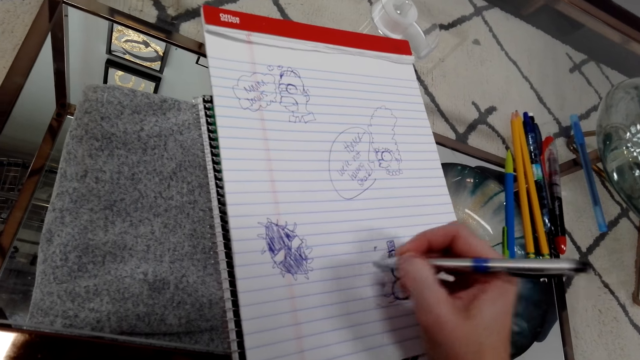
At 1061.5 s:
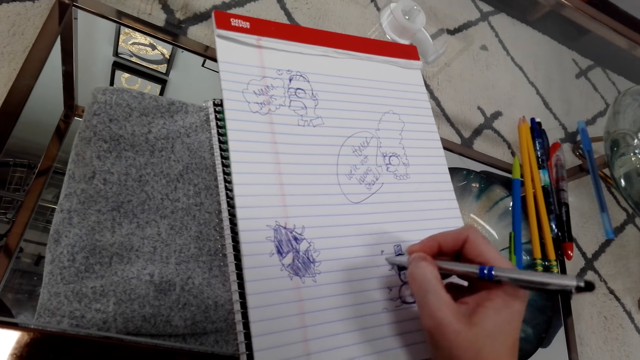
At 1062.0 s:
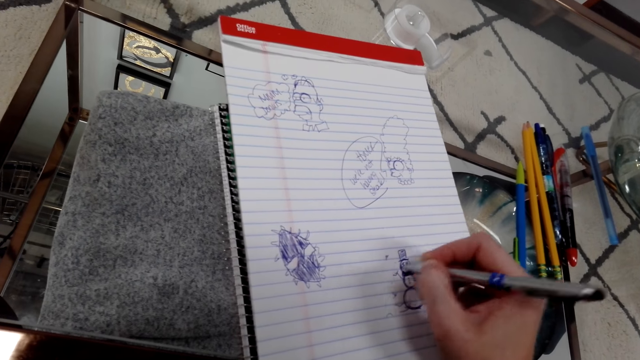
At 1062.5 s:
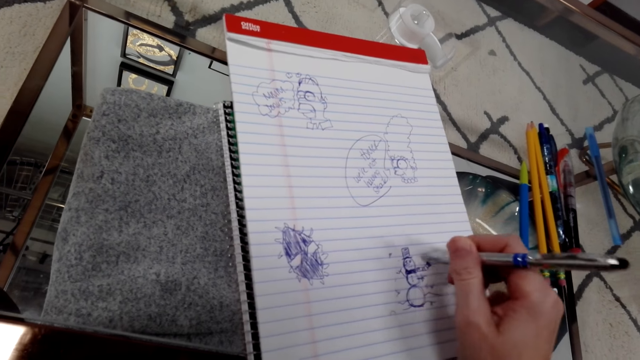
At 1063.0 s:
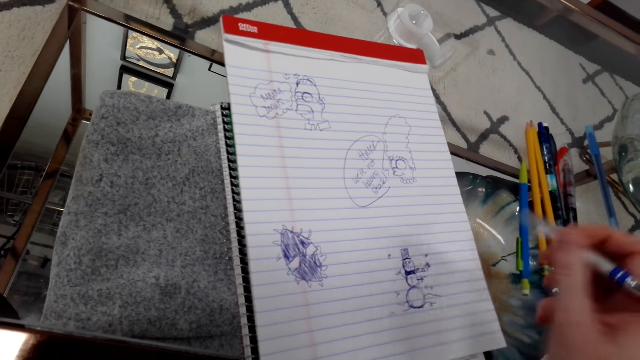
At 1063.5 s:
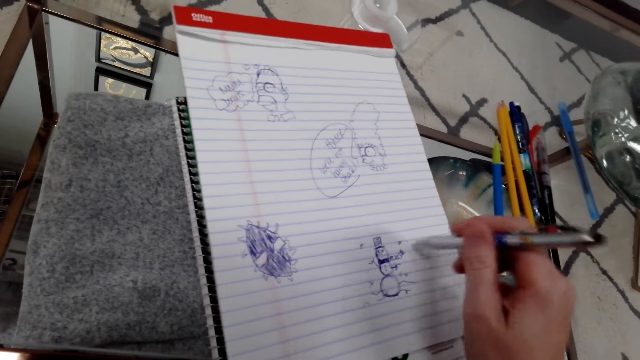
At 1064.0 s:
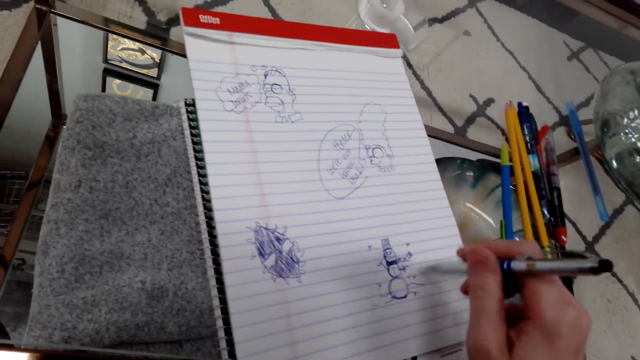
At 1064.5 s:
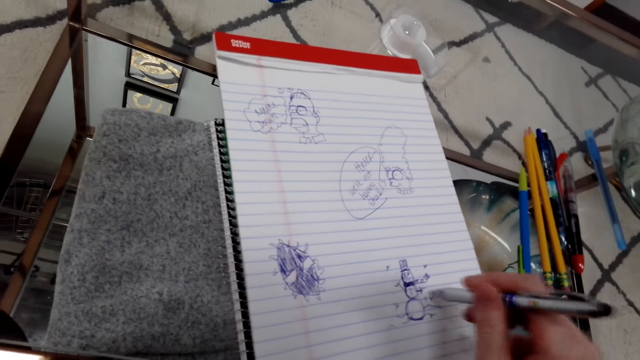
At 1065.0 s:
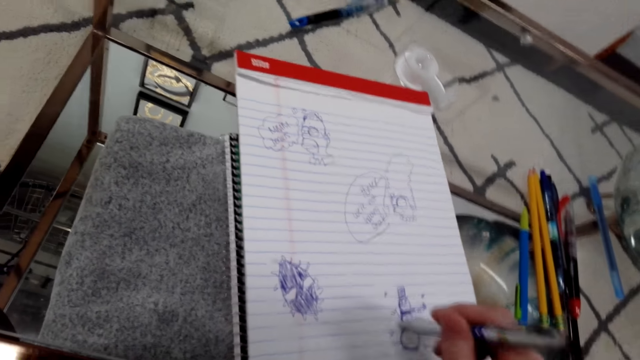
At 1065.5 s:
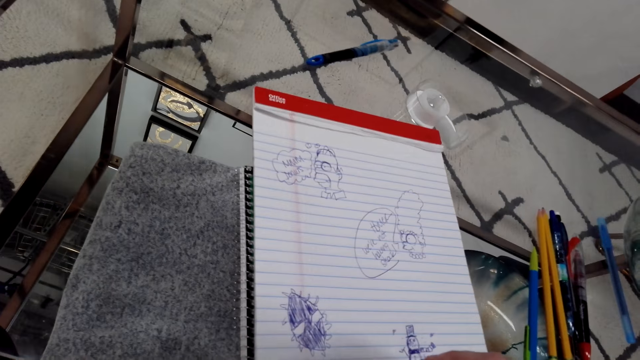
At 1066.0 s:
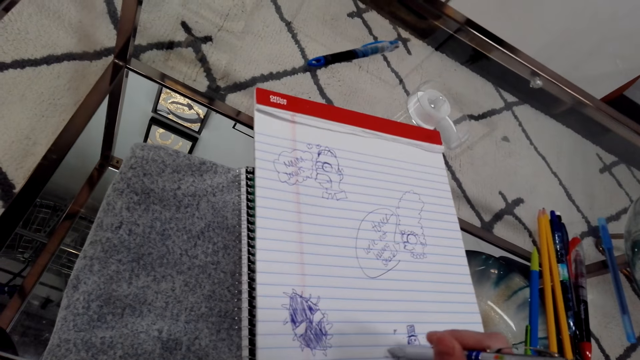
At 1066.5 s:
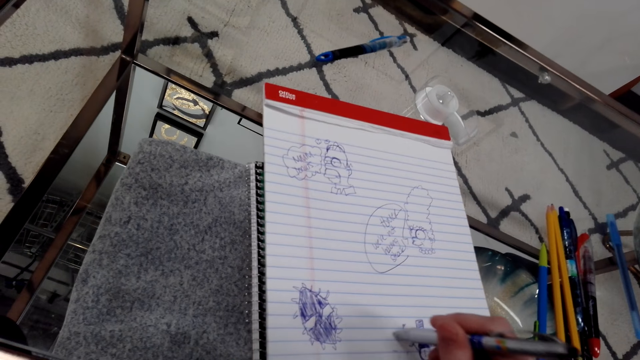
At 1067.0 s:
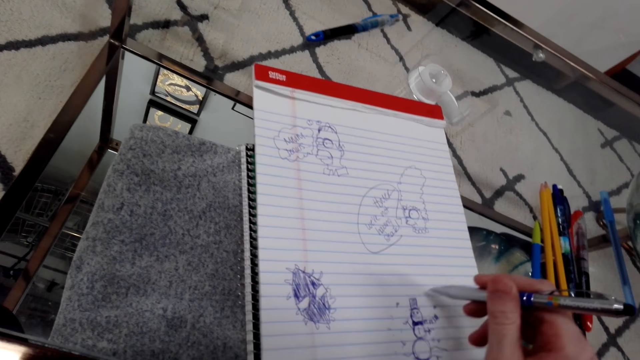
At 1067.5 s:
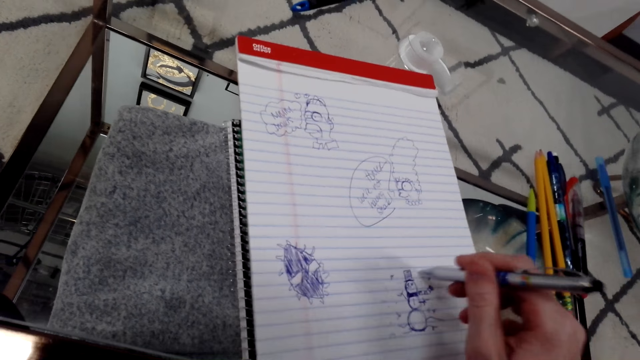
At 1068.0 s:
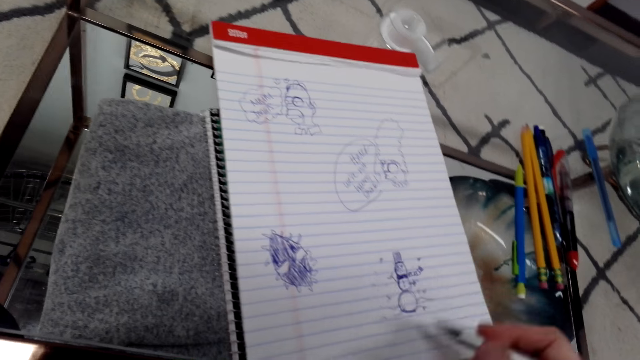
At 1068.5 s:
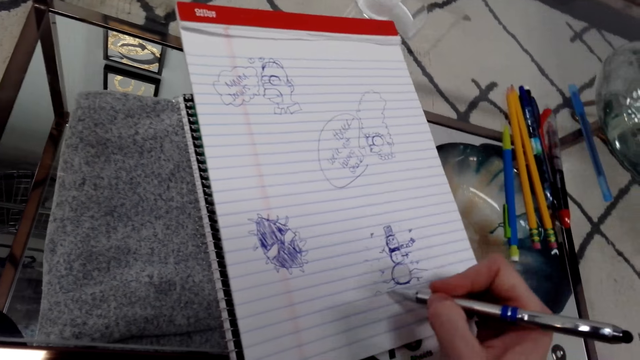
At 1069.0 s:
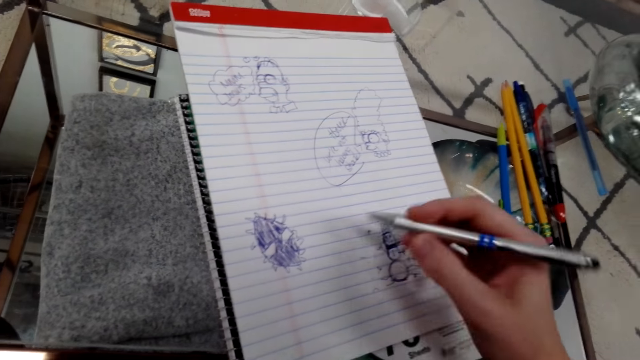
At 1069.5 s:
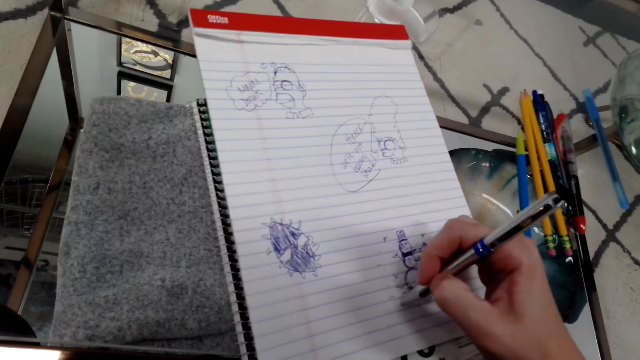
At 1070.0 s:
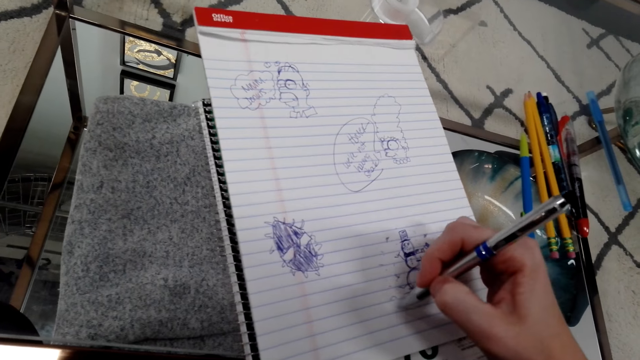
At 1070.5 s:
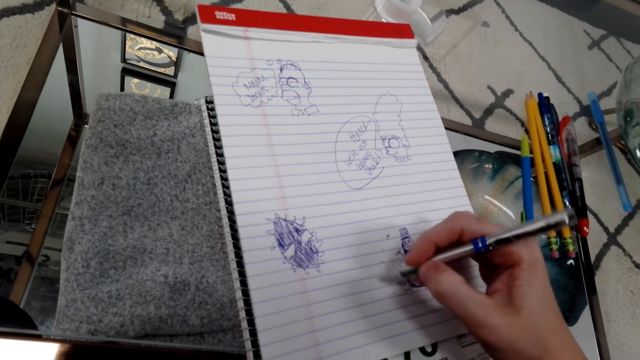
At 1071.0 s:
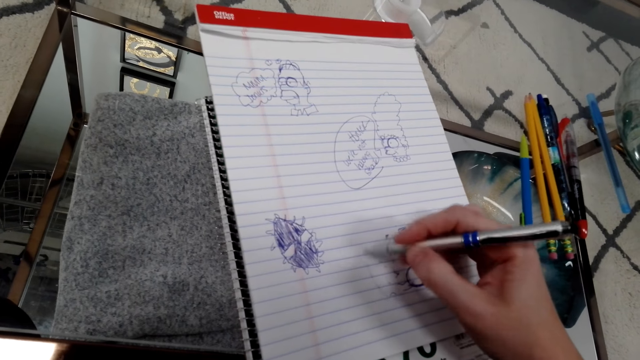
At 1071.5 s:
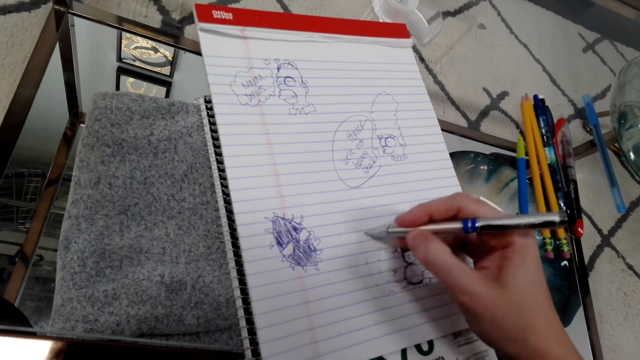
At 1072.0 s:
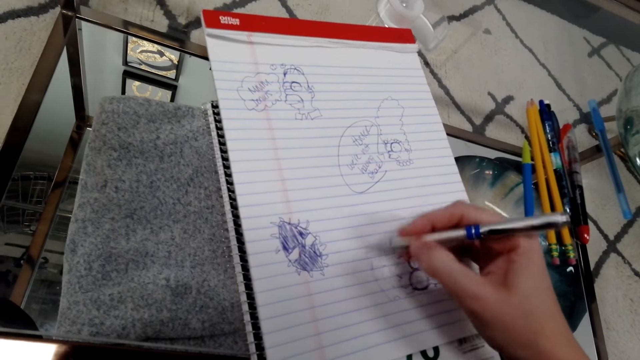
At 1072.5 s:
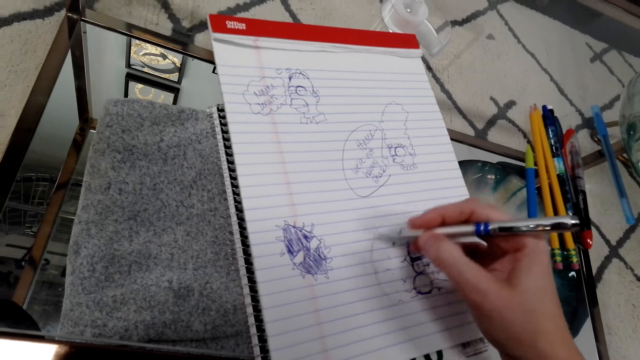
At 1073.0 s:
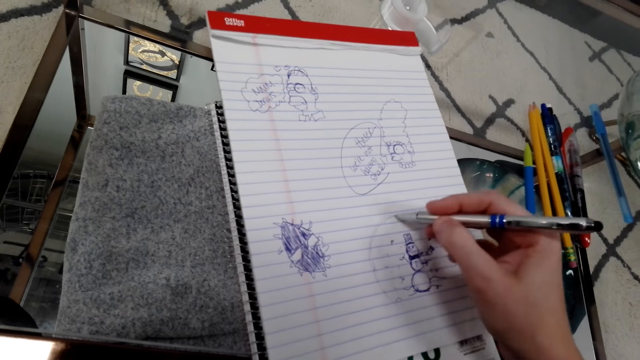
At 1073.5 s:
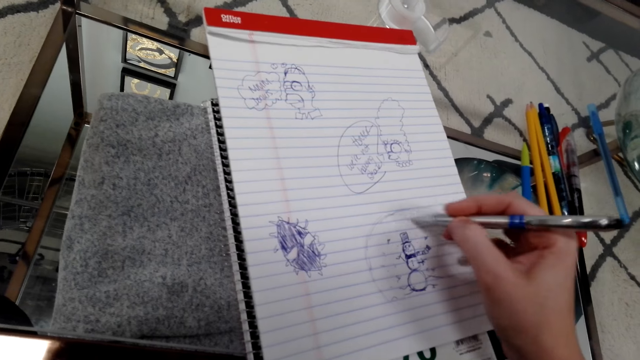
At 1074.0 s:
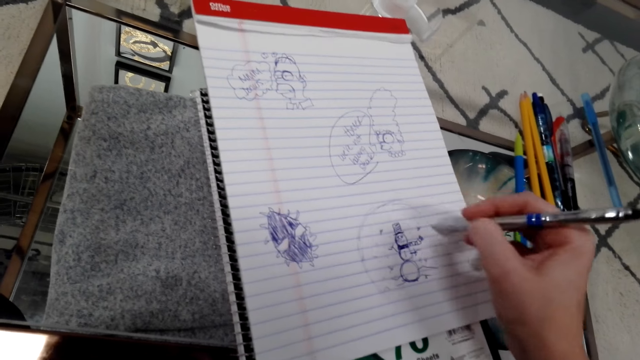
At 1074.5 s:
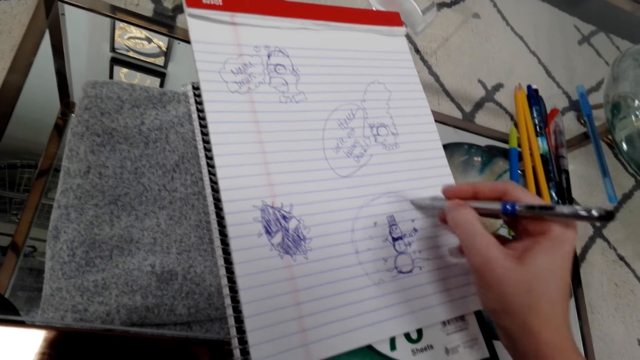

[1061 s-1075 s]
The camera wearer moves a pen around. They make dots with the pen on a book. They draw on the book with the pen.

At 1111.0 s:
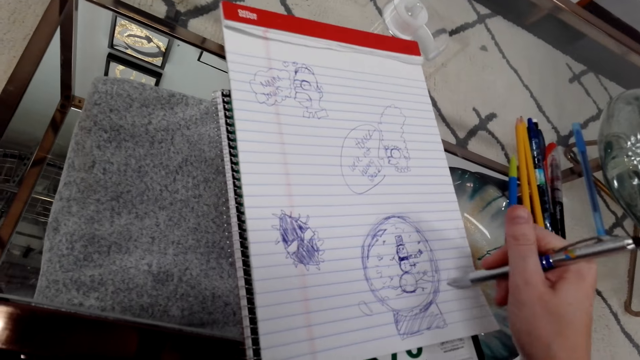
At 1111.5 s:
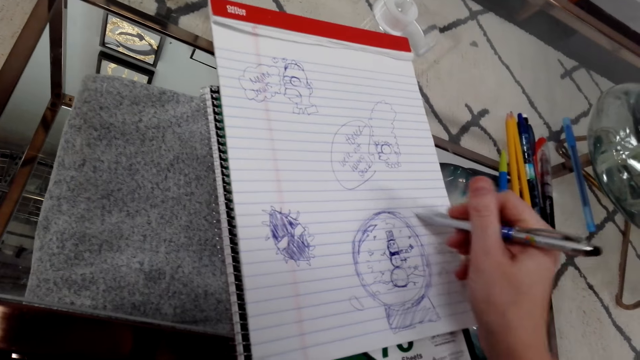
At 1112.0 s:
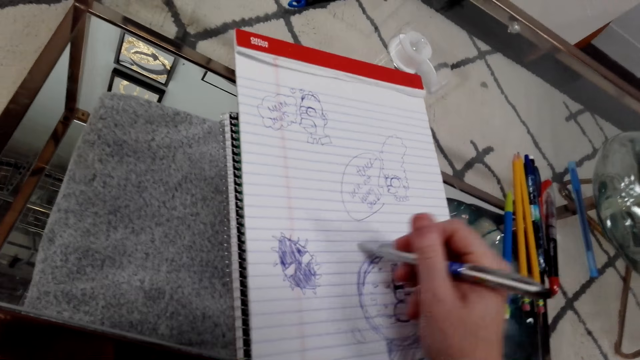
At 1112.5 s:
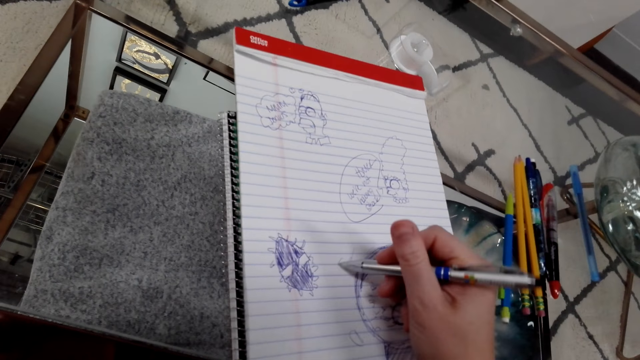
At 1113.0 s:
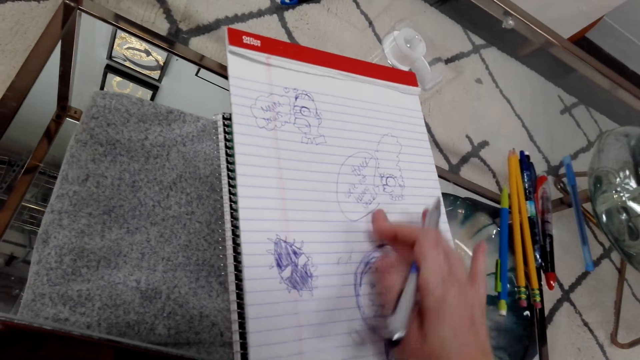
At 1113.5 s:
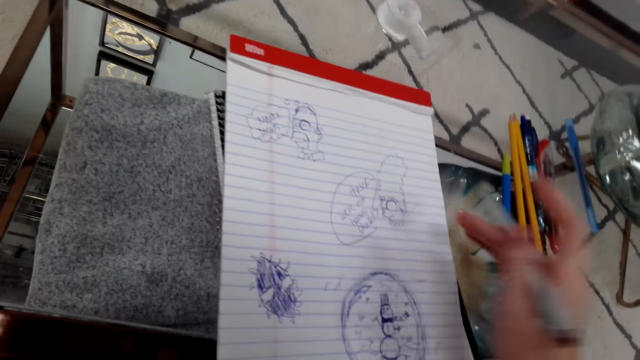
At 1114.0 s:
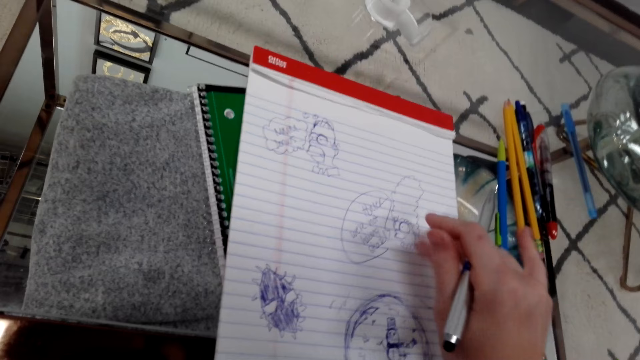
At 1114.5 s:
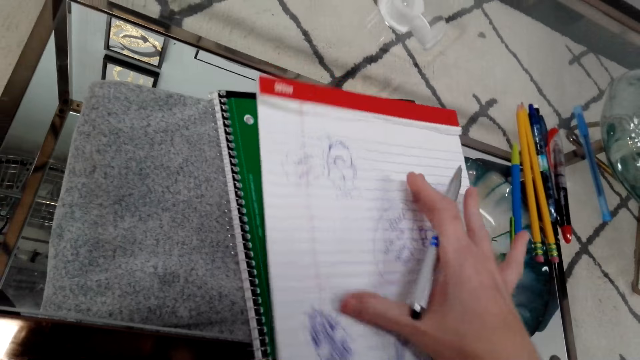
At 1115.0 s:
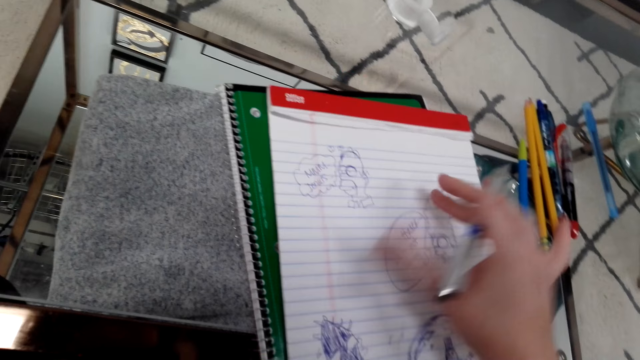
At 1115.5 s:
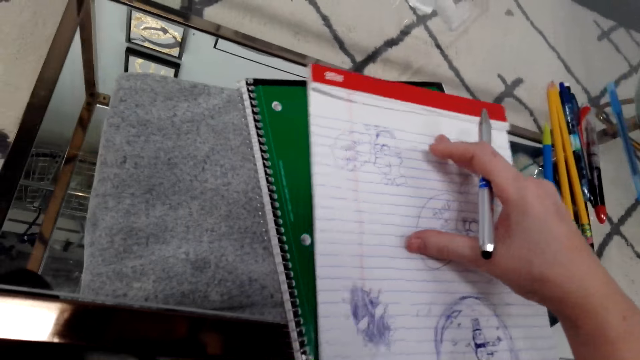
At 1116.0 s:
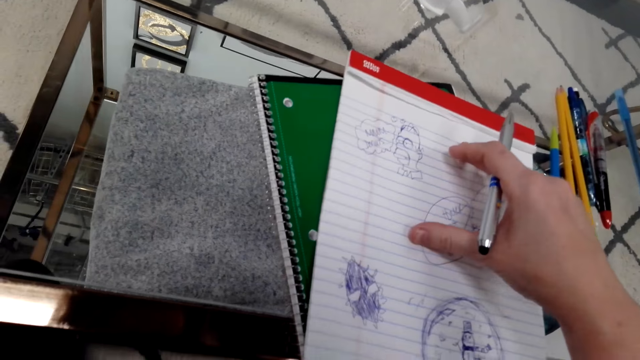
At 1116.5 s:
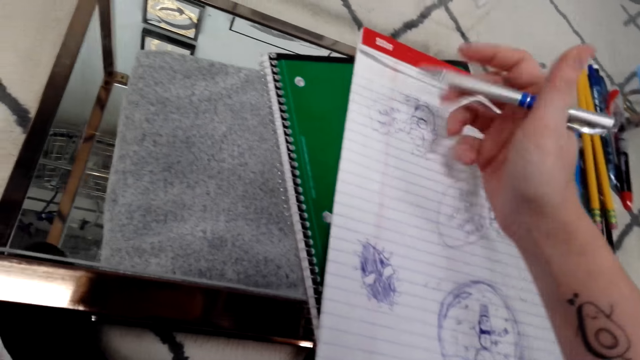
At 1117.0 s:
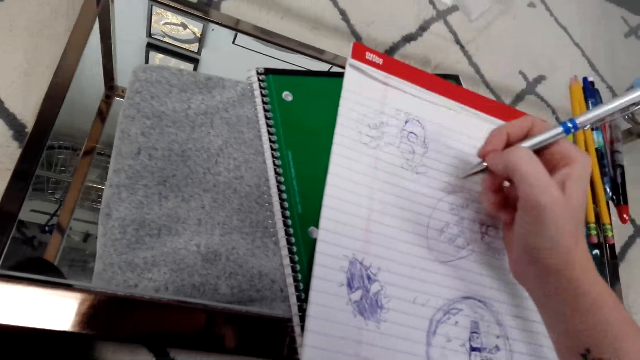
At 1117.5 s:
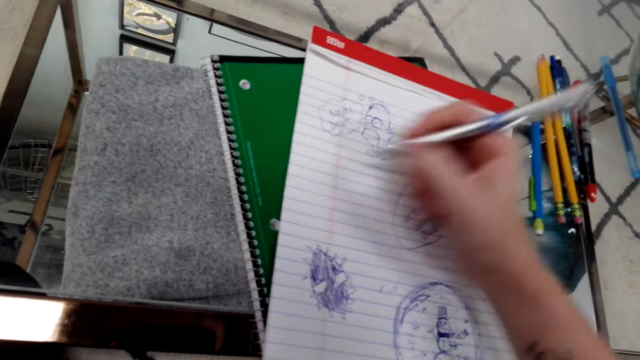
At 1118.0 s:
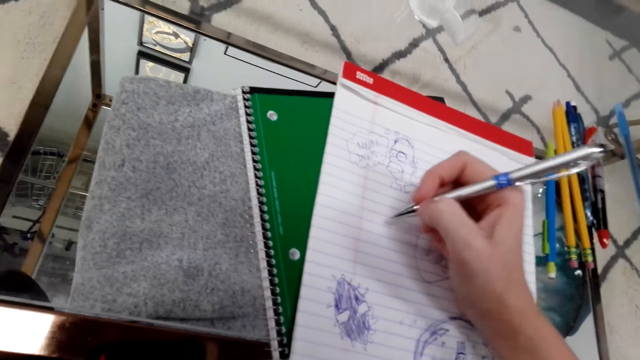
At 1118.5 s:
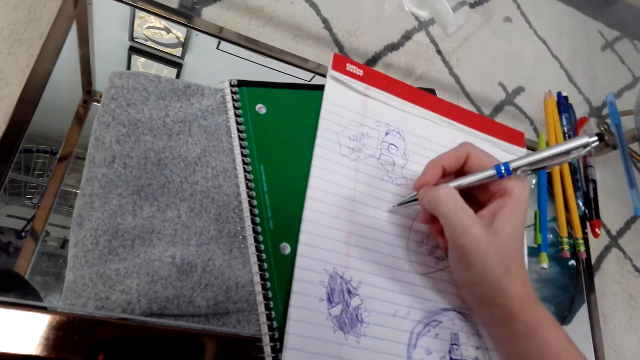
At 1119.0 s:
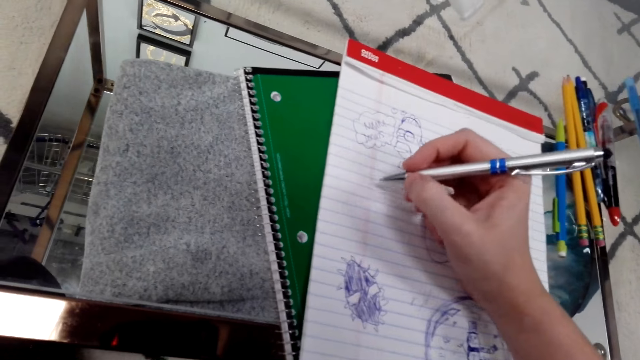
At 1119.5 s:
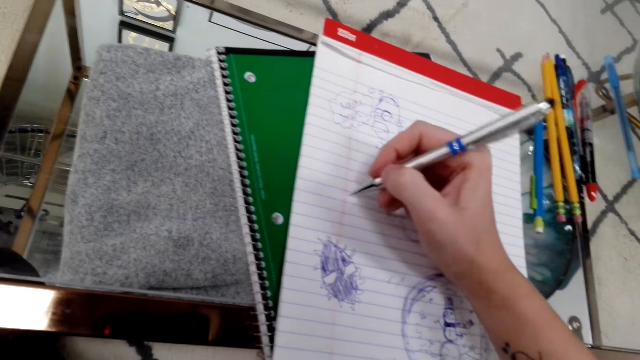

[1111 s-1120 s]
The camera wearer adjusts the book with the right hand.
